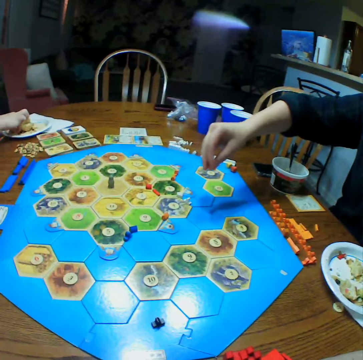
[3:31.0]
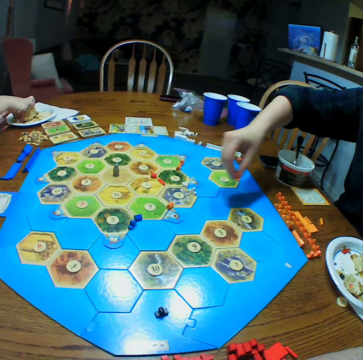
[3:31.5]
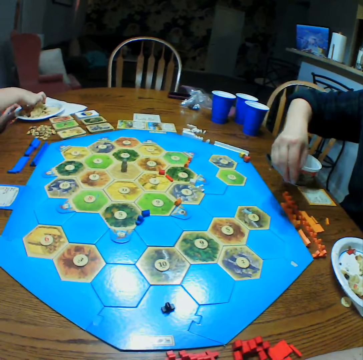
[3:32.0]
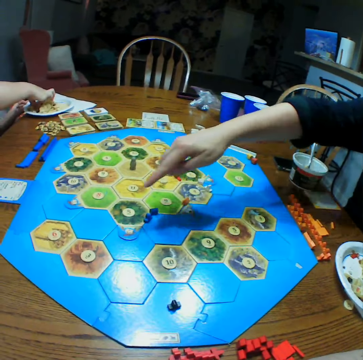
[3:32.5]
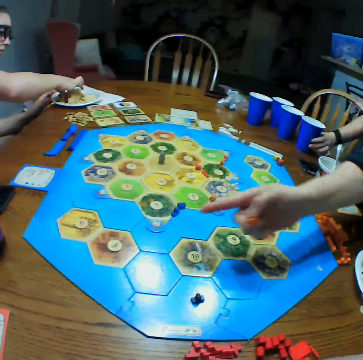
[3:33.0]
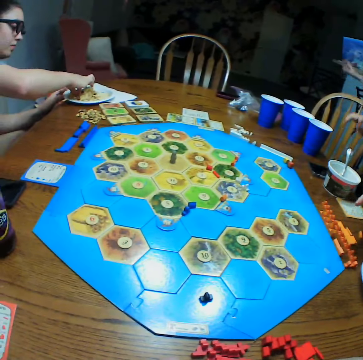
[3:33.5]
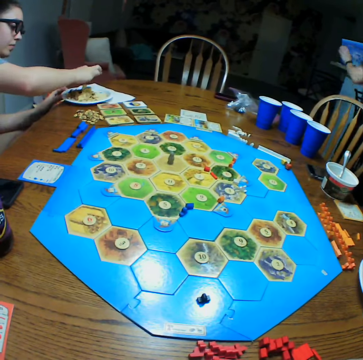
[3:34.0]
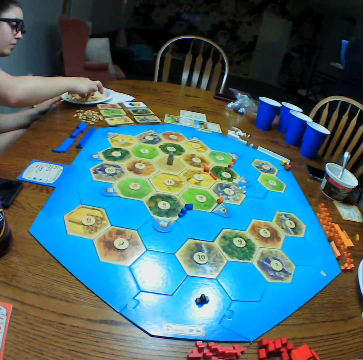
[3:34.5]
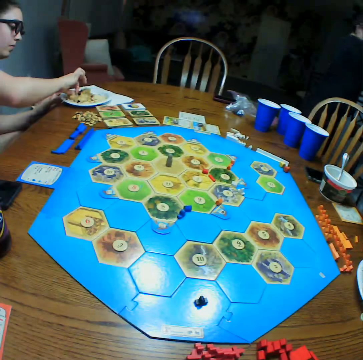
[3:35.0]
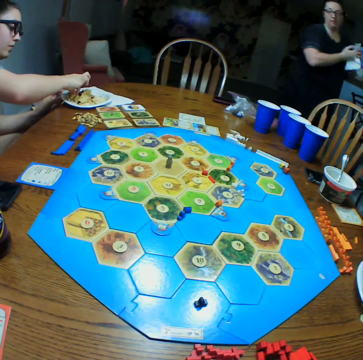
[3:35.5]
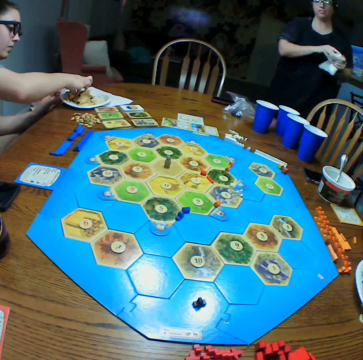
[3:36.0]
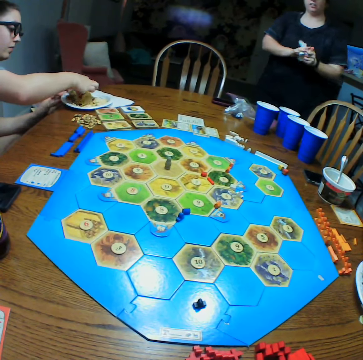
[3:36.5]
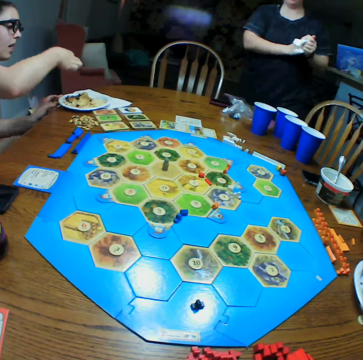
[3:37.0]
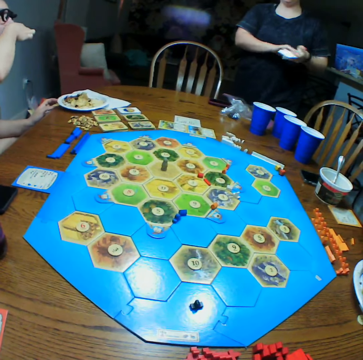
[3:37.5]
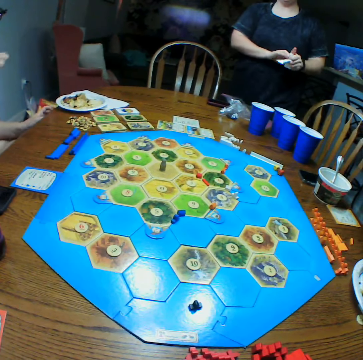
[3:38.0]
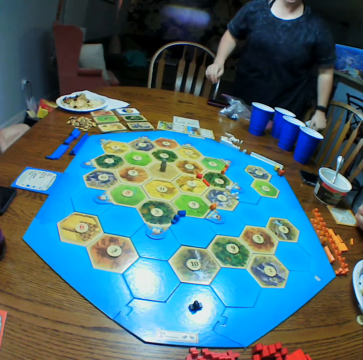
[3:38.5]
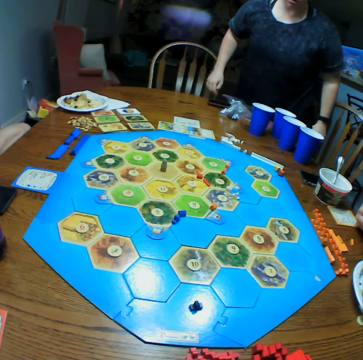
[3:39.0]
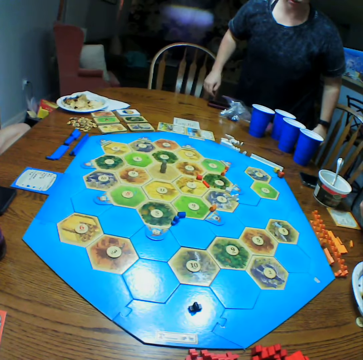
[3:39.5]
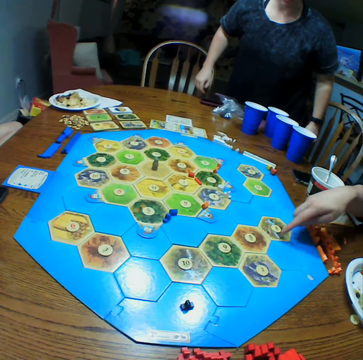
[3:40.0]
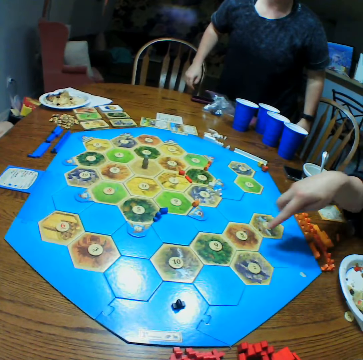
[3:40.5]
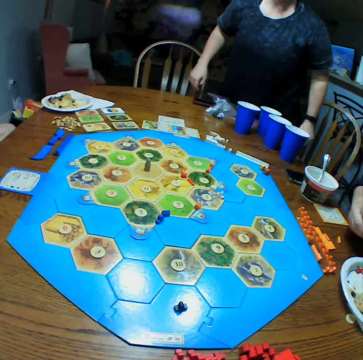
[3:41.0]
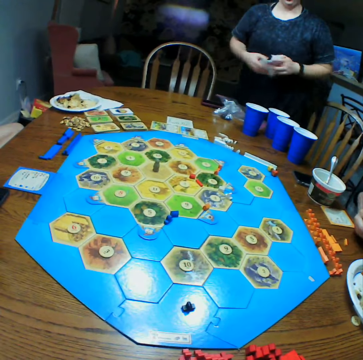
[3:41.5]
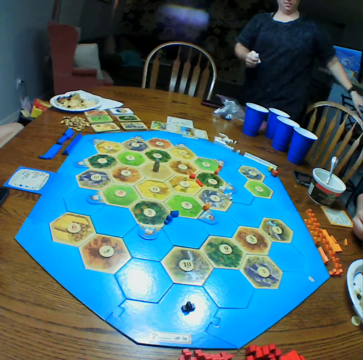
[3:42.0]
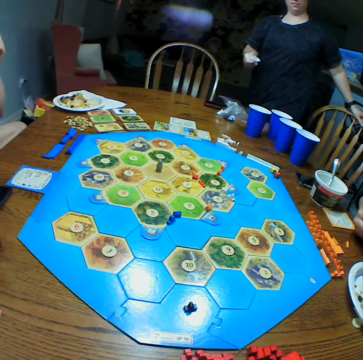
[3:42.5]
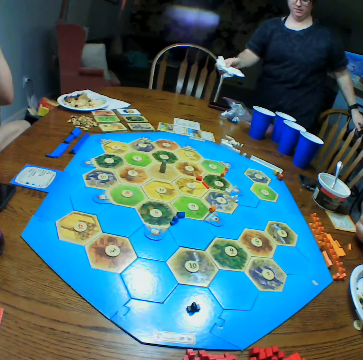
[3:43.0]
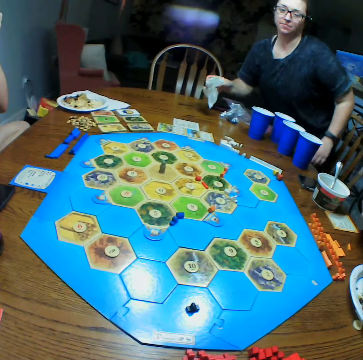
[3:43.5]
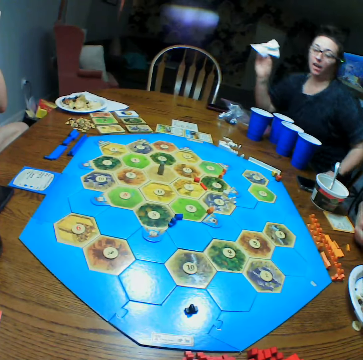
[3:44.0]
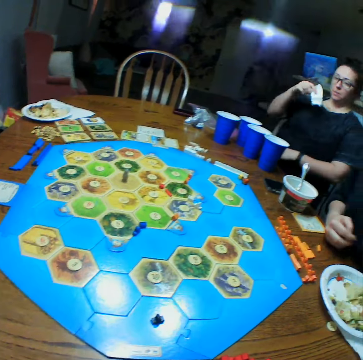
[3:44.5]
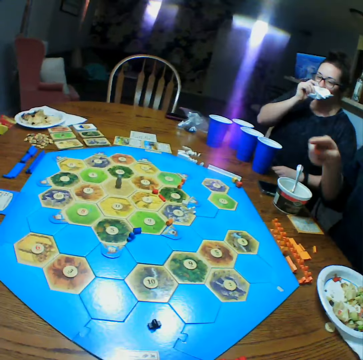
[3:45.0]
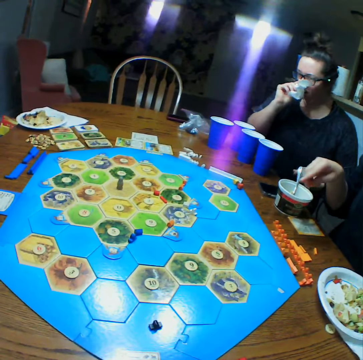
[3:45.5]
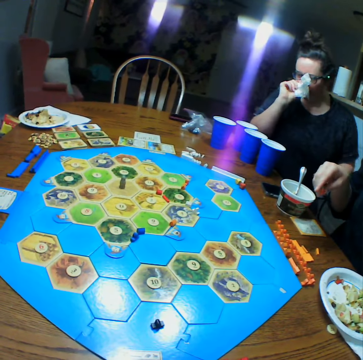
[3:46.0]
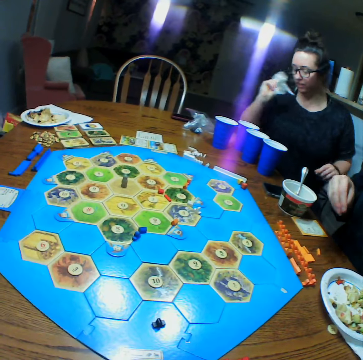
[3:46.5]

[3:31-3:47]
A person picks food. Another person points a direction. A third person walks in the room. The third person wipes hands. The first person eats the food. The second person points at the board. The third person drags a chair, sits on the chair and wipes the mouth.

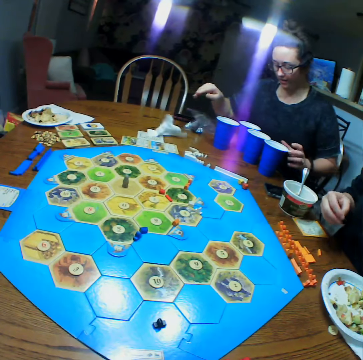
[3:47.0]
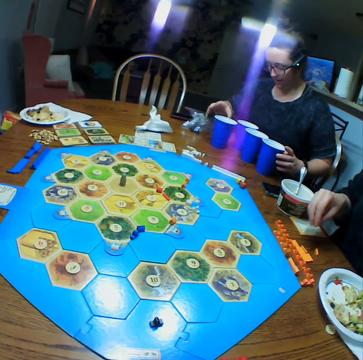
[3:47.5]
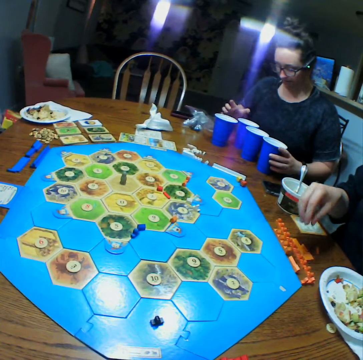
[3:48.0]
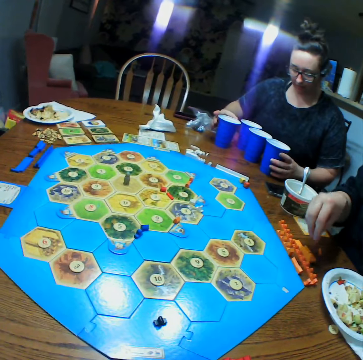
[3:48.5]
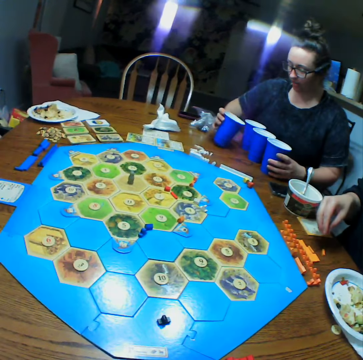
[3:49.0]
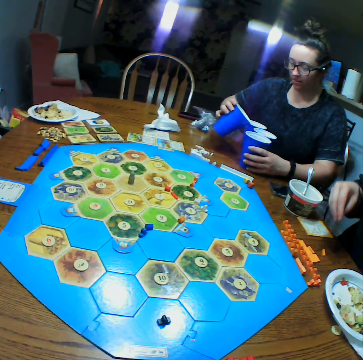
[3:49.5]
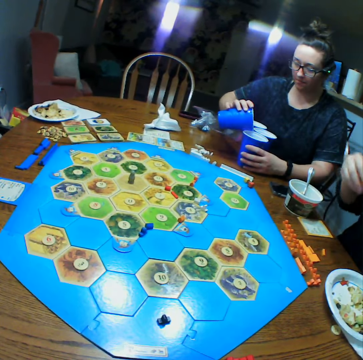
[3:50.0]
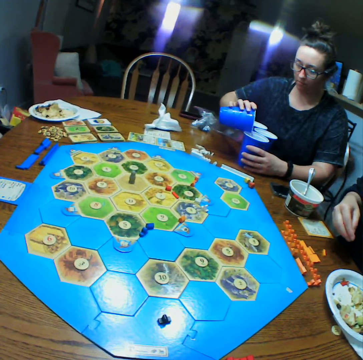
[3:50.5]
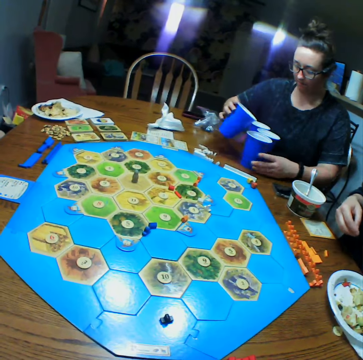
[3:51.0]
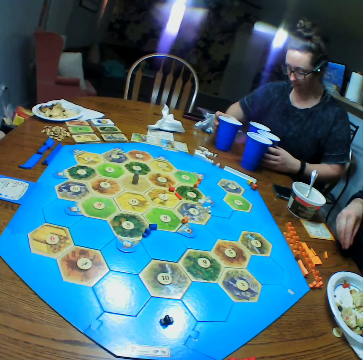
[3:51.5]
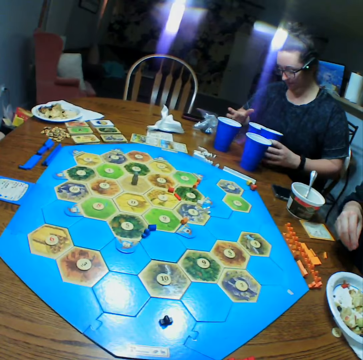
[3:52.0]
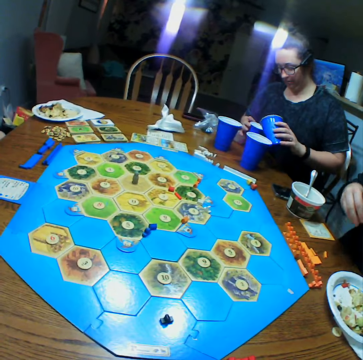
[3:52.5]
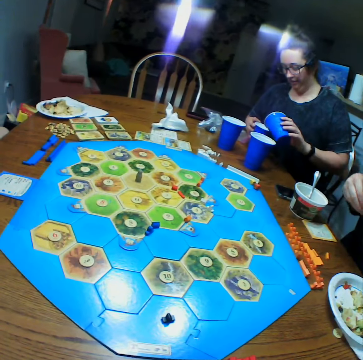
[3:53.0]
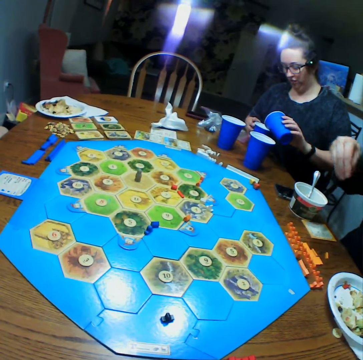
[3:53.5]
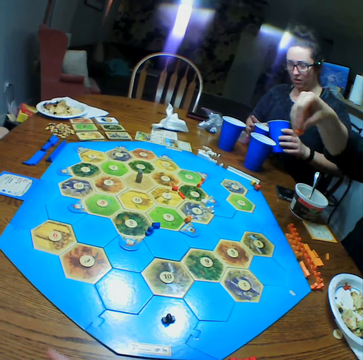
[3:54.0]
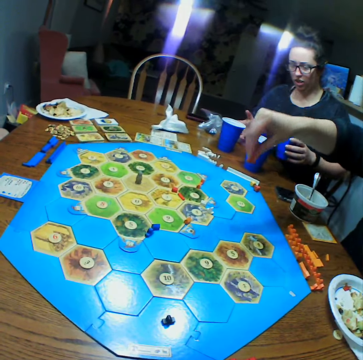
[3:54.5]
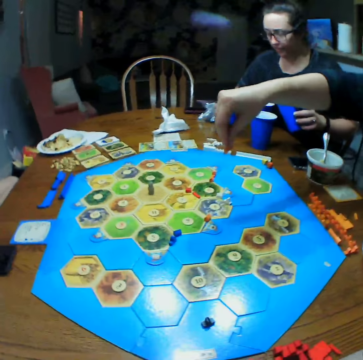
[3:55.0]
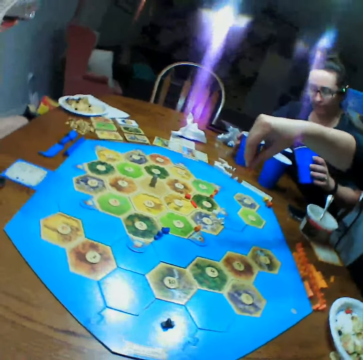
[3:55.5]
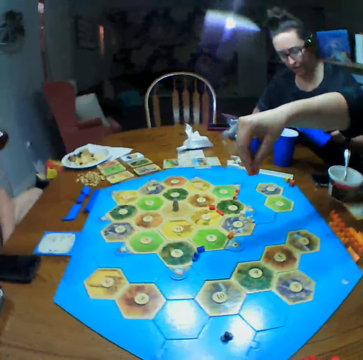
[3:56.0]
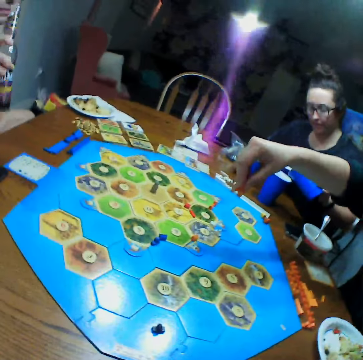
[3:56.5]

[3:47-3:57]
A person drops a serviette on the table. The person picks glasses. The person divides the drink. The person picks other glasses. The person divides the drink.

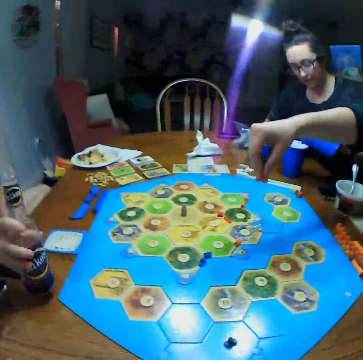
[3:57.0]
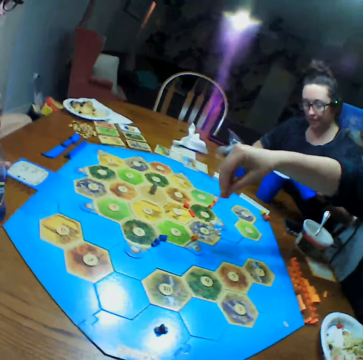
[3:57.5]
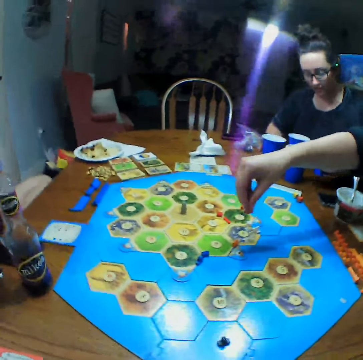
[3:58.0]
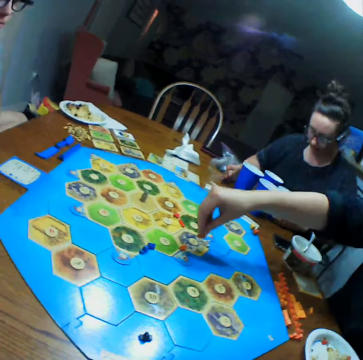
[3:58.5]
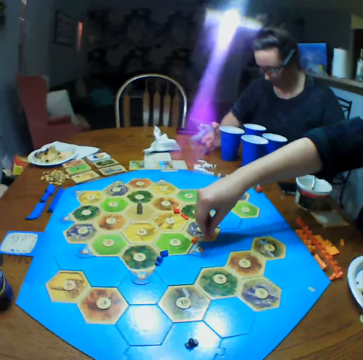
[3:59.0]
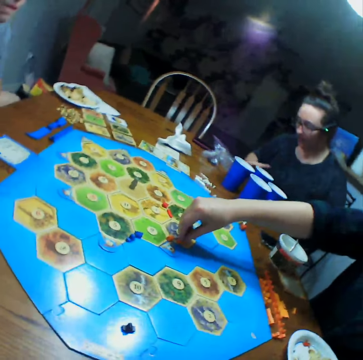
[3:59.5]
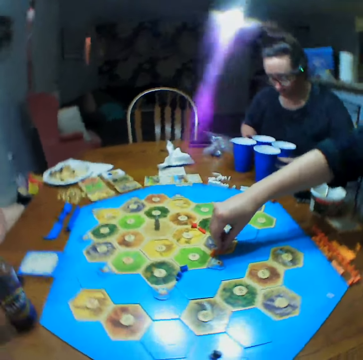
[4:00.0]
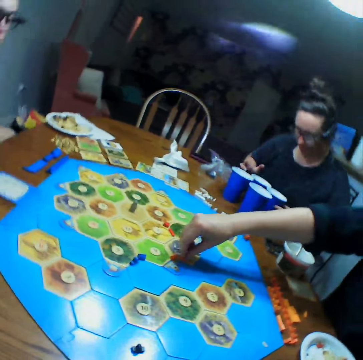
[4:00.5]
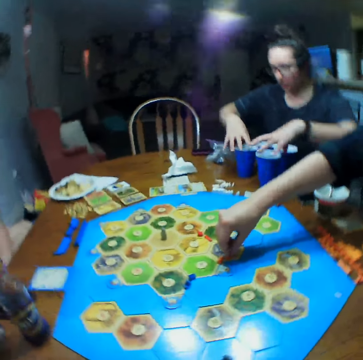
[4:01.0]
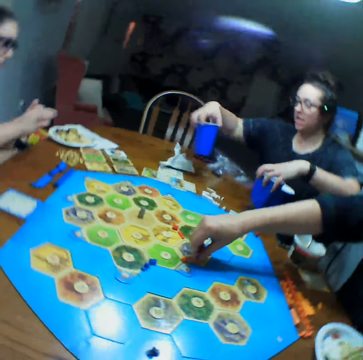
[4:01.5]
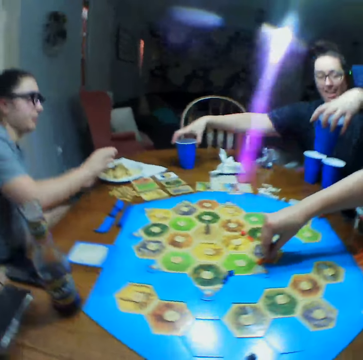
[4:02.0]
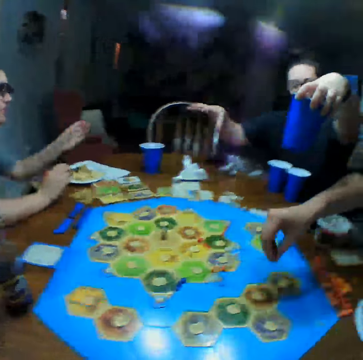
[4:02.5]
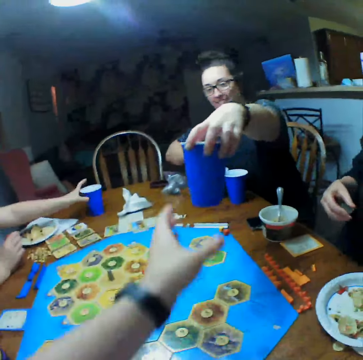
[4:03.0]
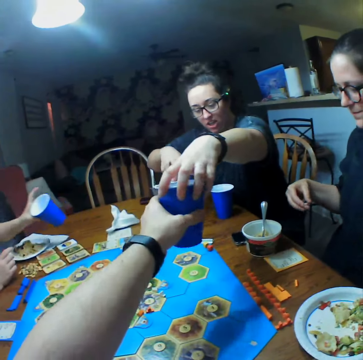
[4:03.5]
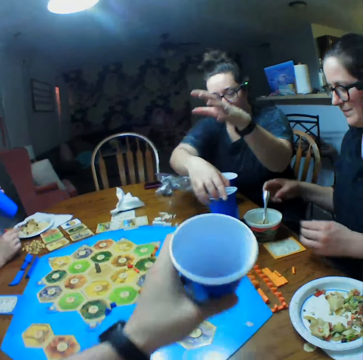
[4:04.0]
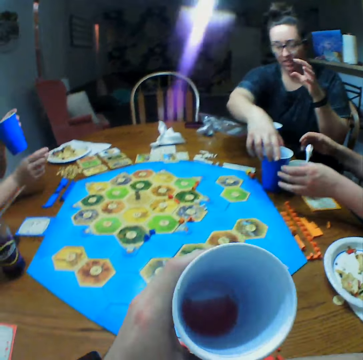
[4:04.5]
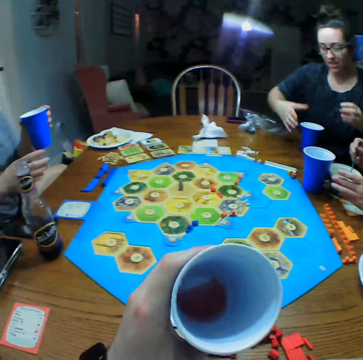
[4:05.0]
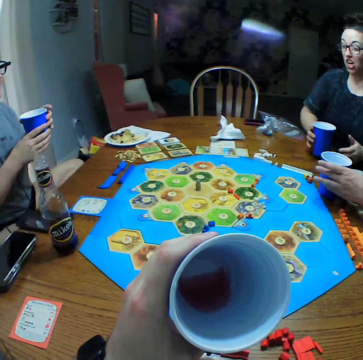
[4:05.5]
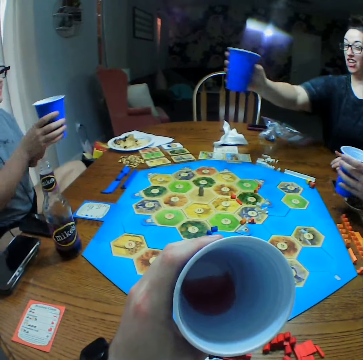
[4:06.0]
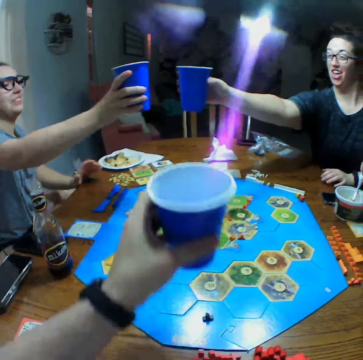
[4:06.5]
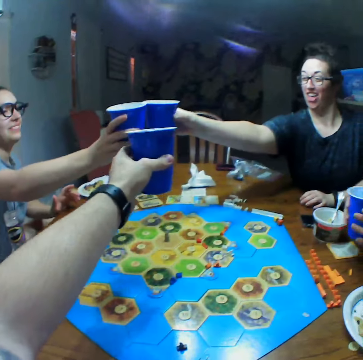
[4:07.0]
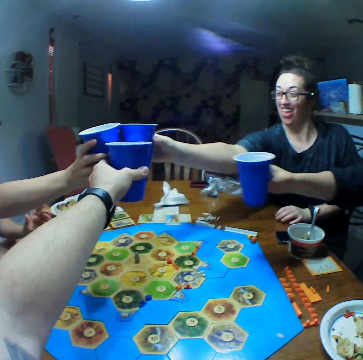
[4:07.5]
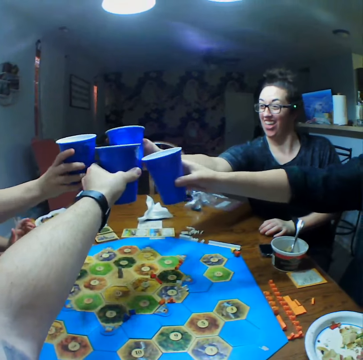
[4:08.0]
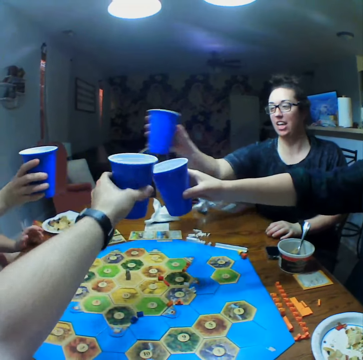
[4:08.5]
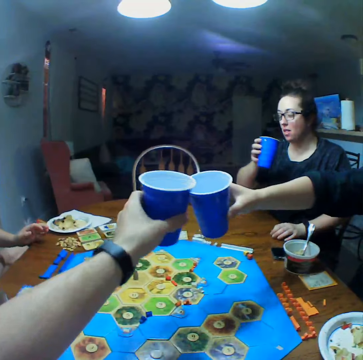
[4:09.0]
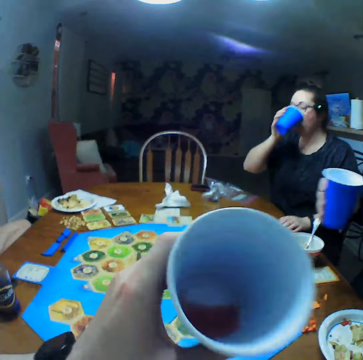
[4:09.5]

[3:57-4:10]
A person puts a bottle on the table. Another person puts a die on the table. A third person picks drinks and serves the drinks. The second person picks a drink. The camera wearer takes a glass. The first person picks a drink. The second person holds a drink. The third person cheers. The first person cheers. The second person cheers. The camera wearer cheers.
